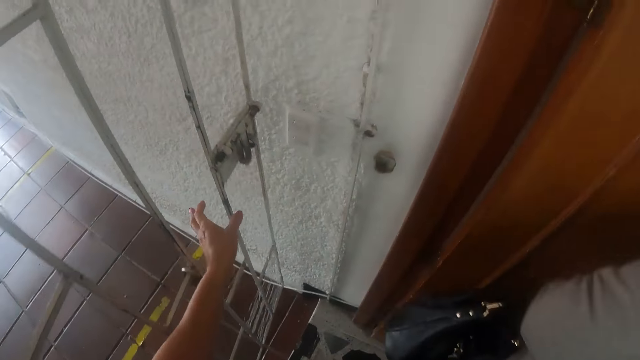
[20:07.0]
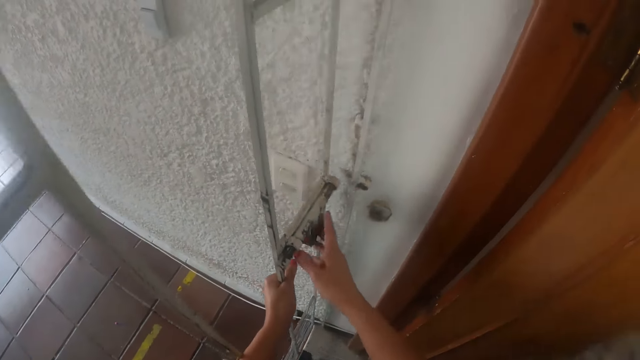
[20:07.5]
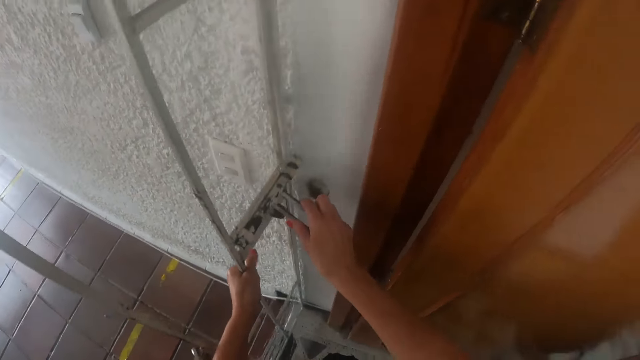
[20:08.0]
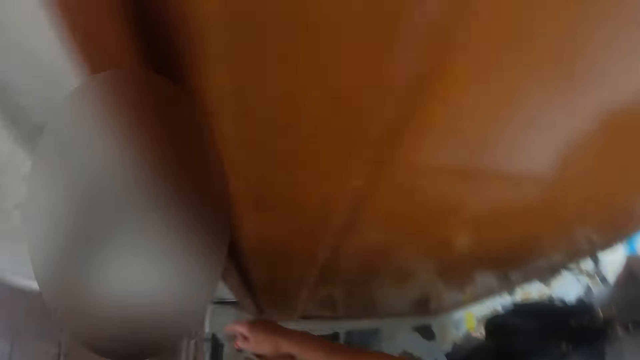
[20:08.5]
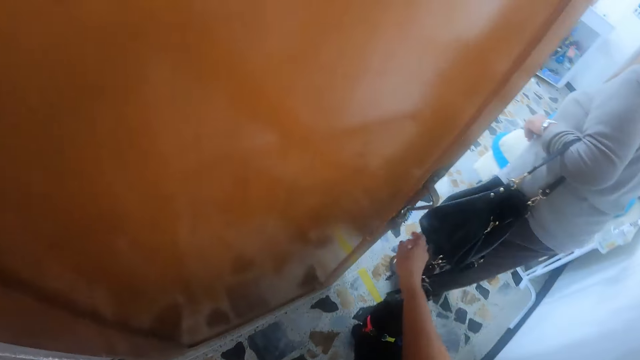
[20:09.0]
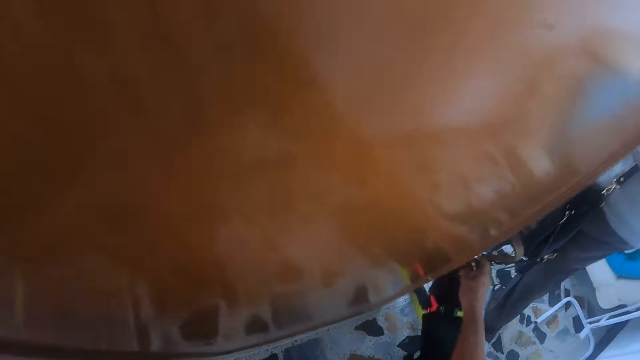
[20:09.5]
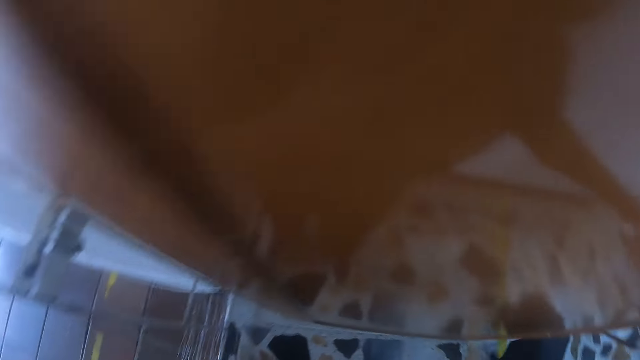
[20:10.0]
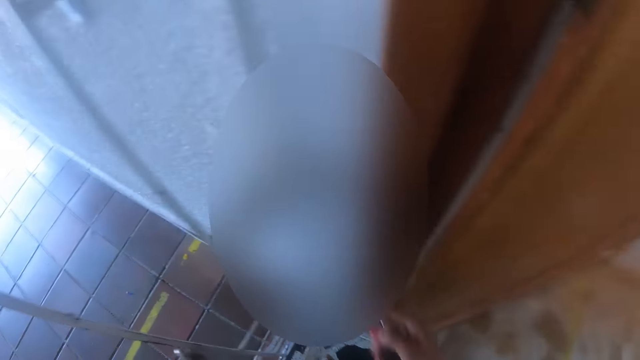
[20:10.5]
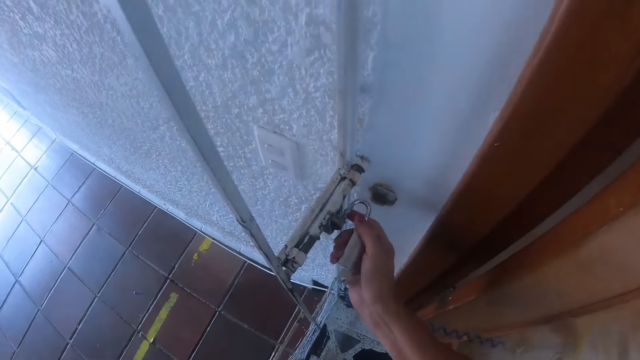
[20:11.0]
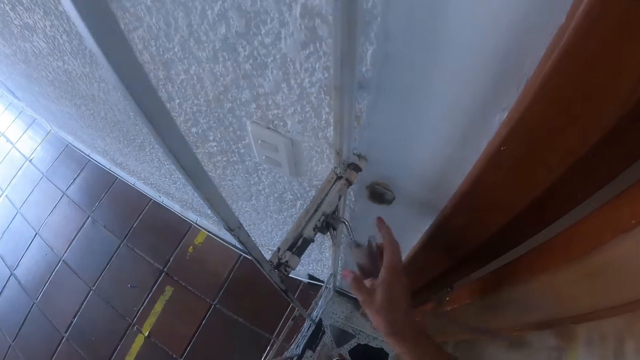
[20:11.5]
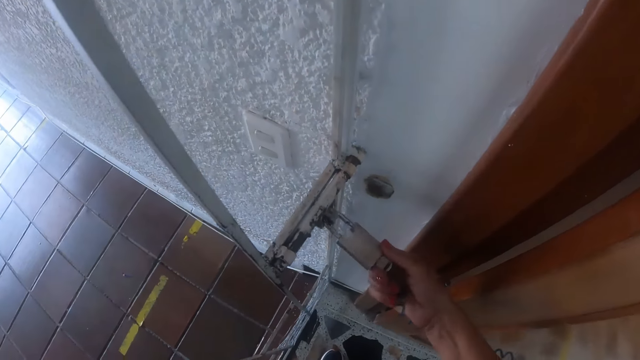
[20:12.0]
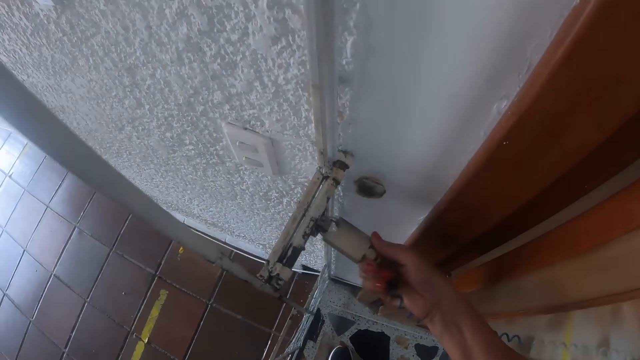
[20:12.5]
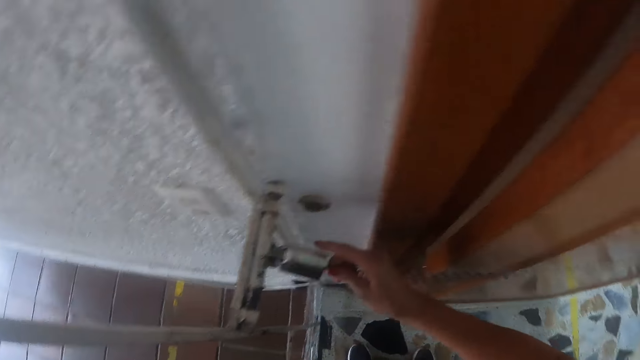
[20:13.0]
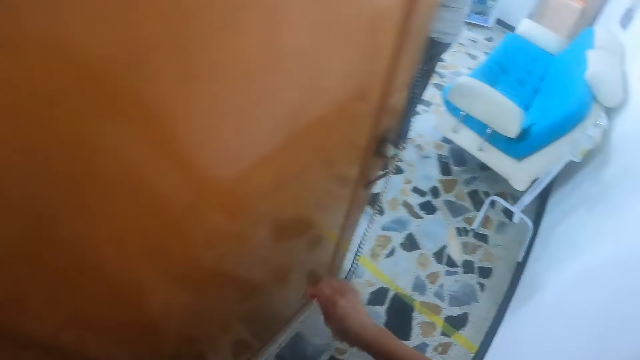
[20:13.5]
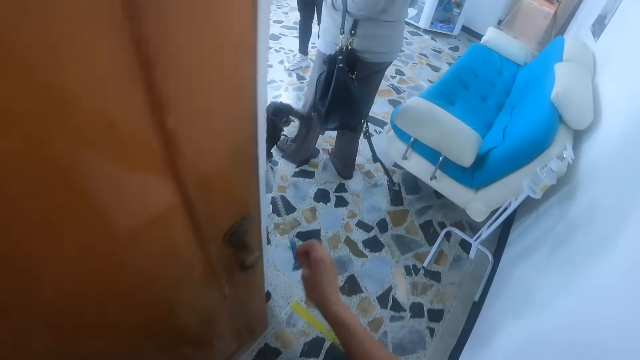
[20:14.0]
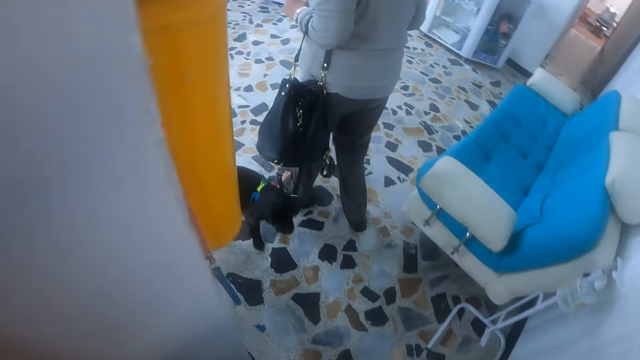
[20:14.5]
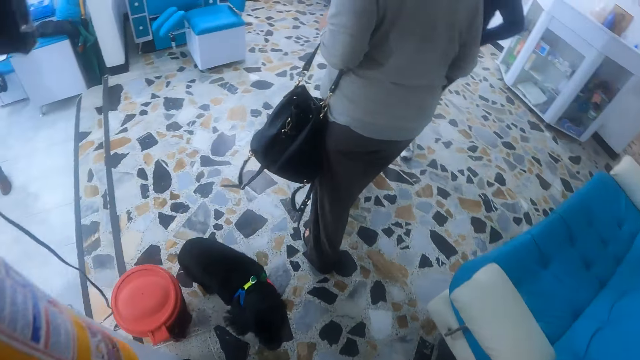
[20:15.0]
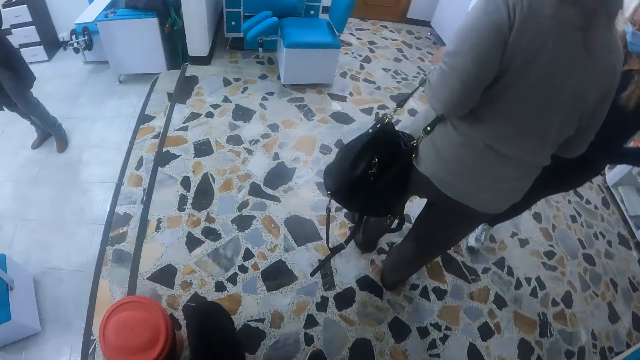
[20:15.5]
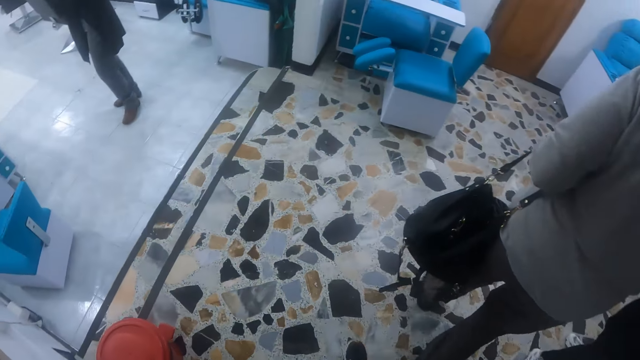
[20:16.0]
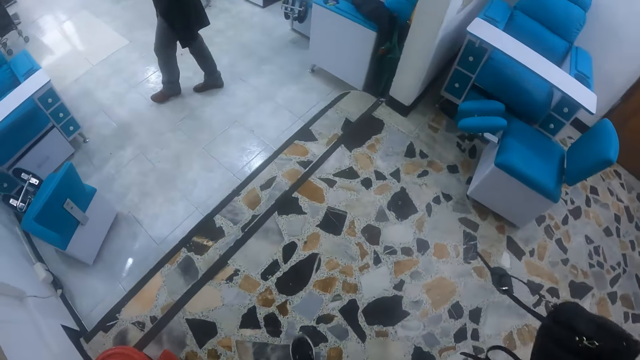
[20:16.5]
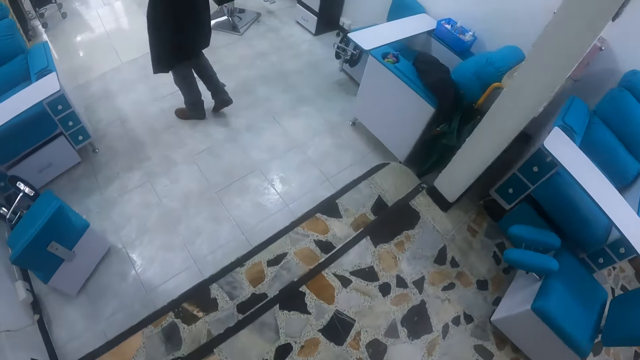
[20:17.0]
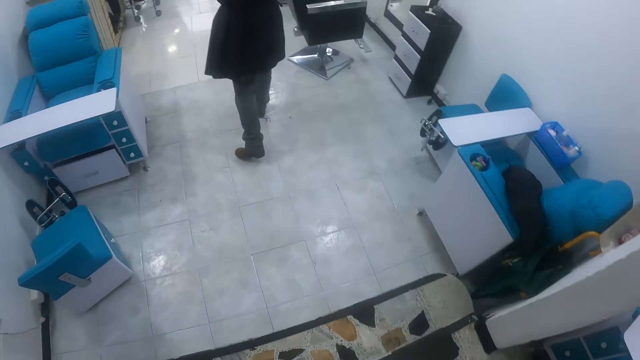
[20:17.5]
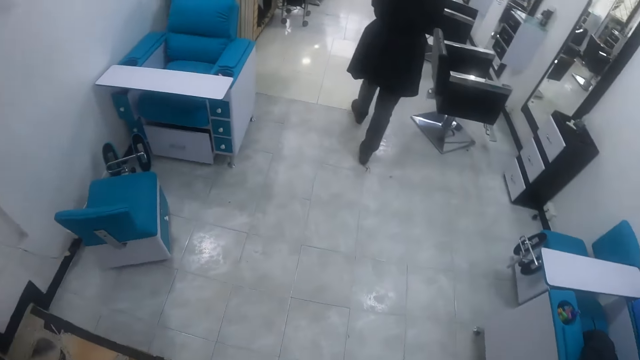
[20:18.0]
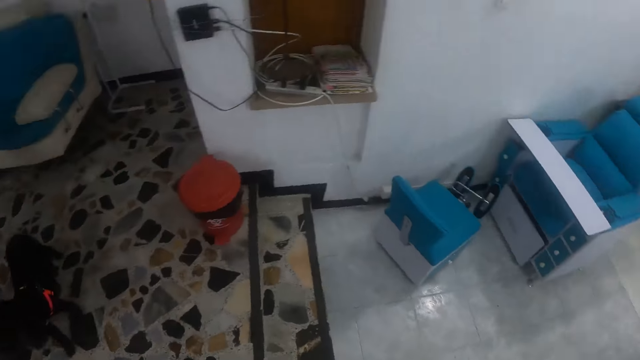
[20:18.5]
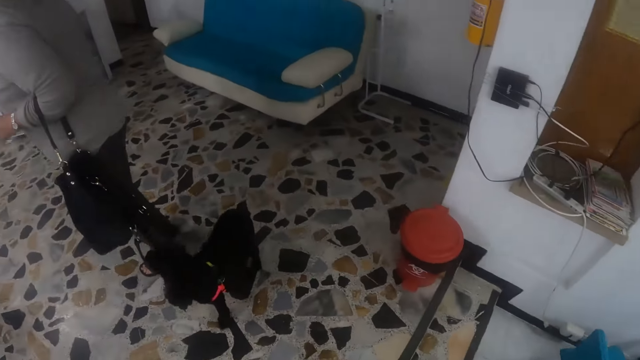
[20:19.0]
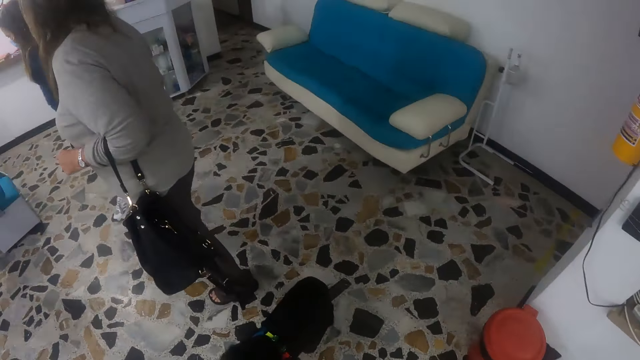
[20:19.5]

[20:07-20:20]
The camera wearer grabs the gate with her left hand. She closes the gate. She picks the padlock from the door handle with her right hand. She locks the gate with the padlock in her right hand. She closes the gate. She turns around the room. She pulls a blind on the door with her right hand. She walks around the rooms.

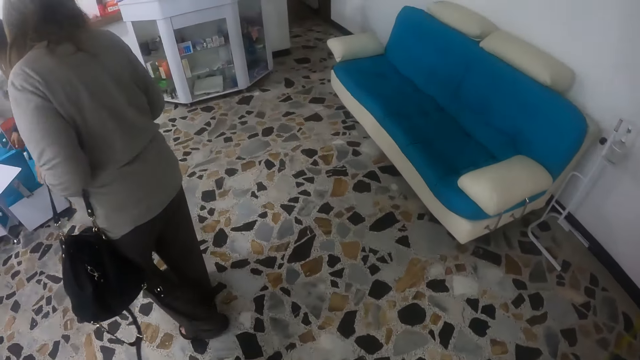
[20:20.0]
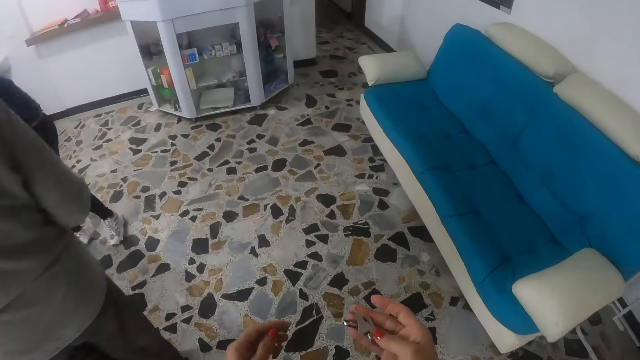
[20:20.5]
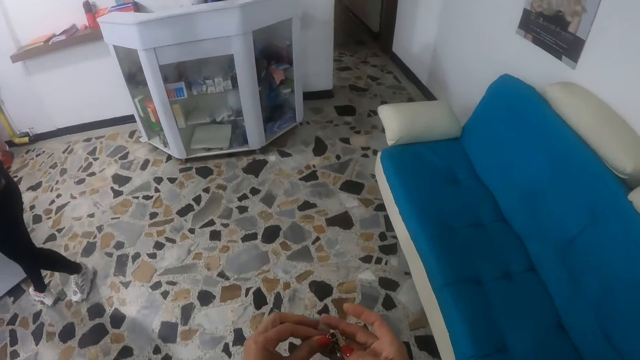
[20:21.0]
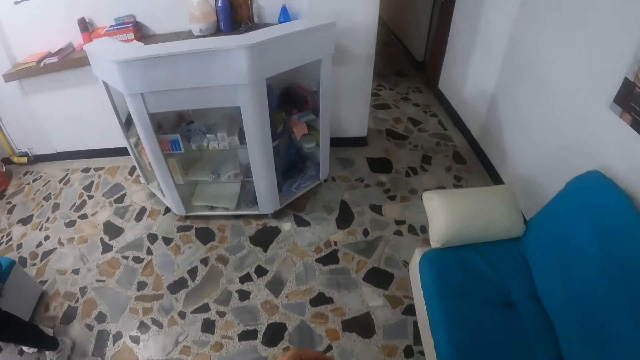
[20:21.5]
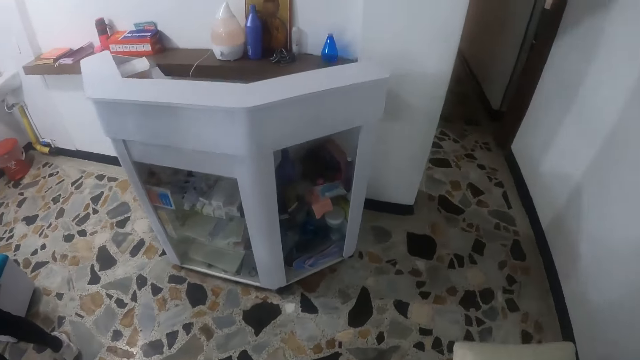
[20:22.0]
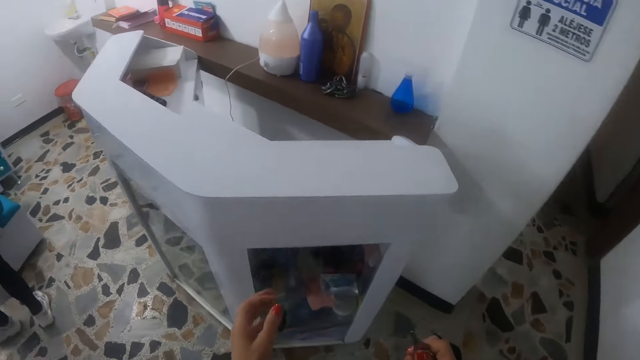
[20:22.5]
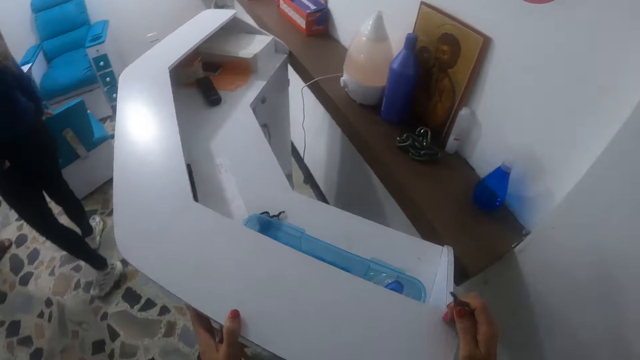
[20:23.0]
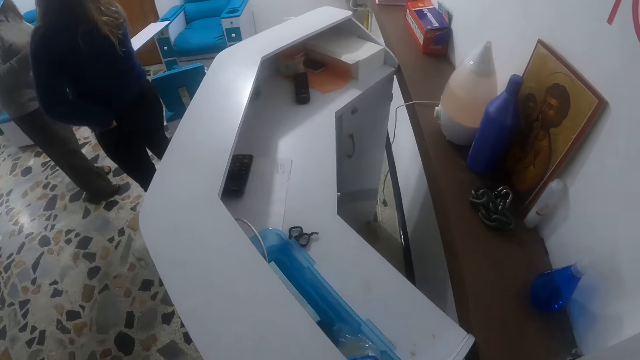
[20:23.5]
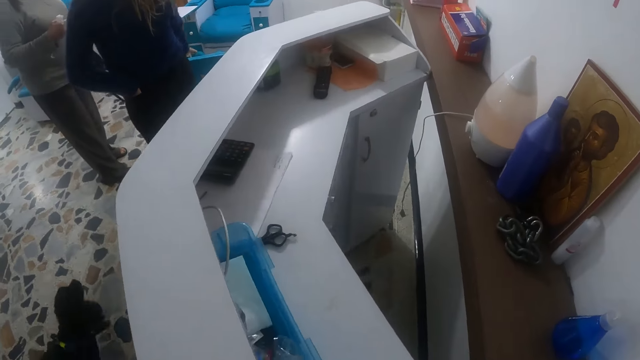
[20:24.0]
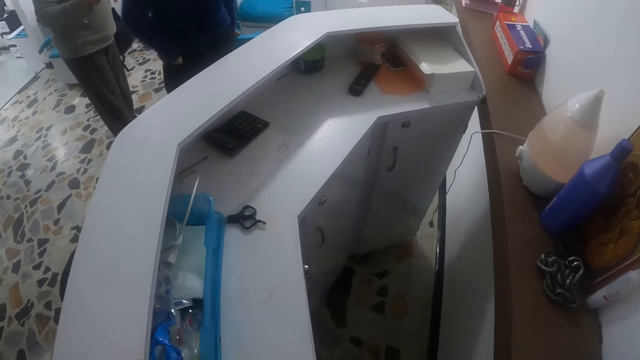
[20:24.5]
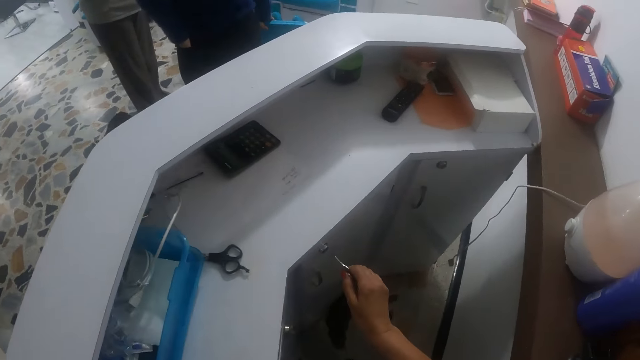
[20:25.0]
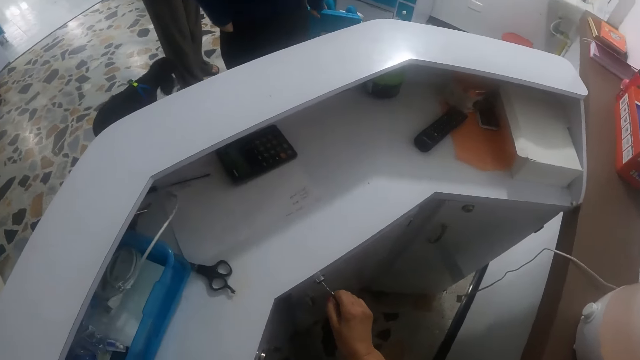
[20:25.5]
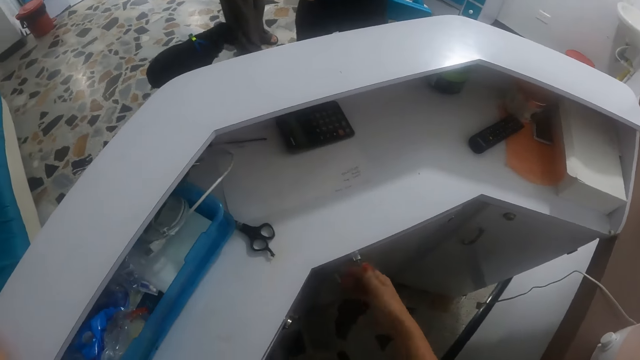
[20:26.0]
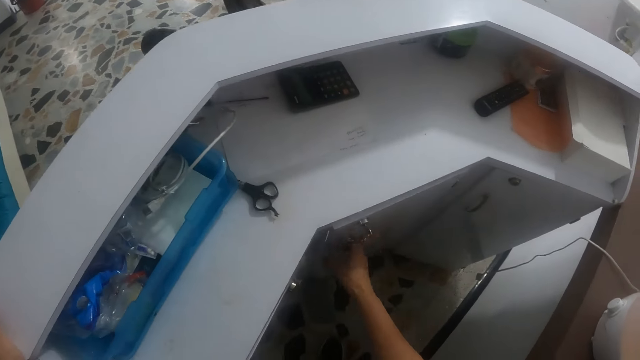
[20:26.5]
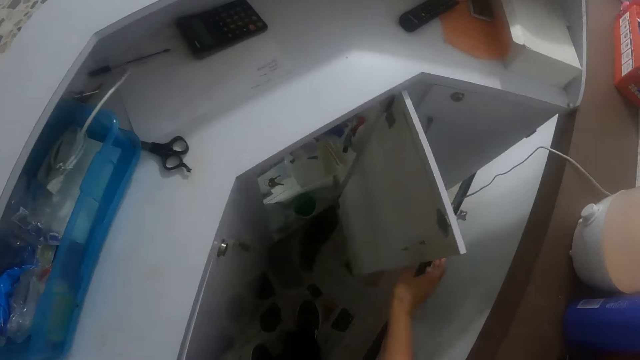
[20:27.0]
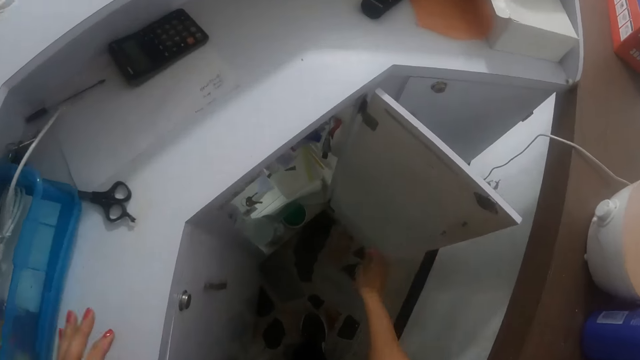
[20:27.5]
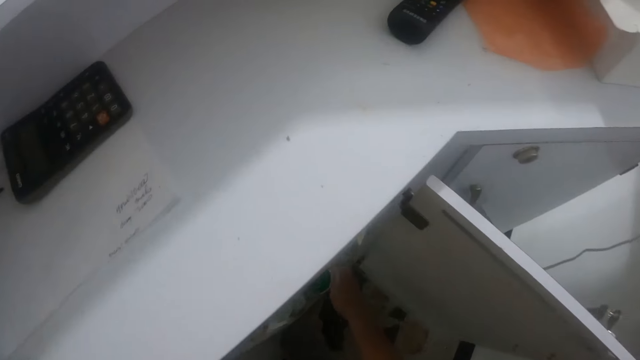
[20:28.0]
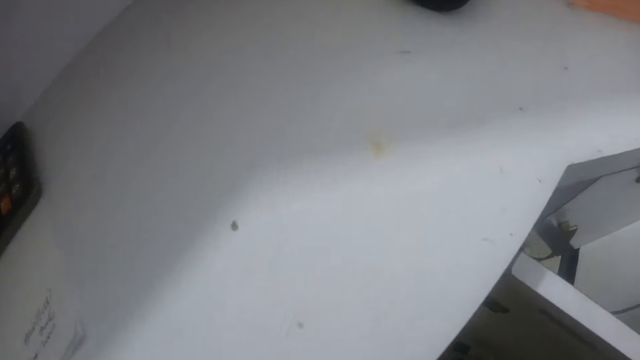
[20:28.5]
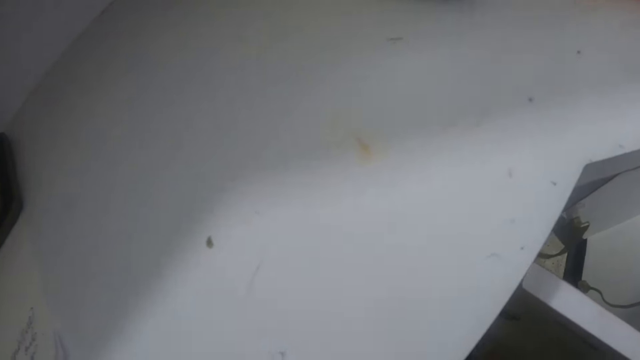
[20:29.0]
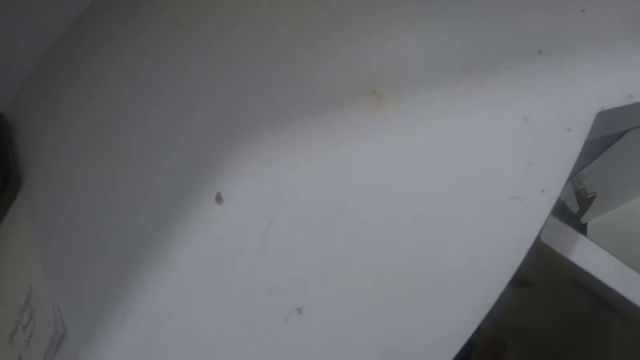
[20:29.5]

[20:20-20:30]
The camera wearer unlocks a reception desk cabinet with the key in her right hand. She opens the reception desk cabinet with her right hand.
